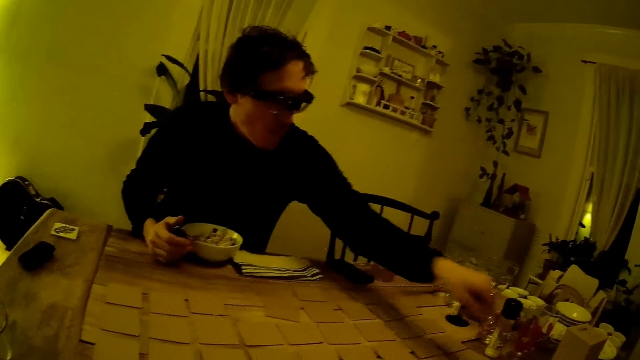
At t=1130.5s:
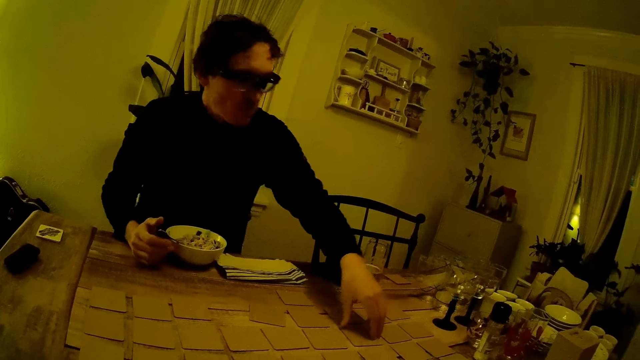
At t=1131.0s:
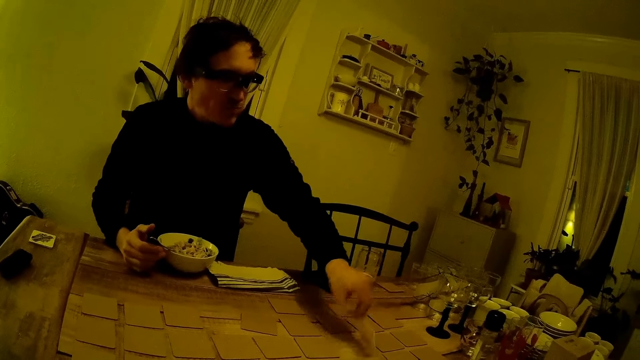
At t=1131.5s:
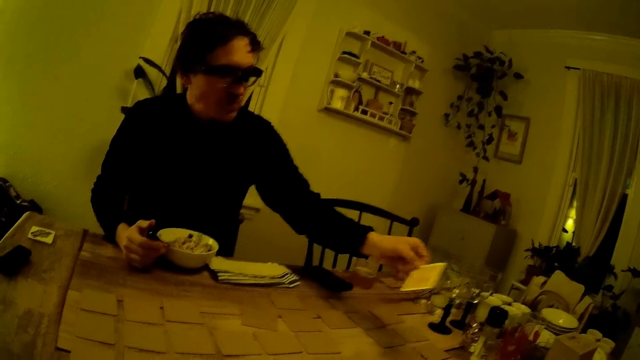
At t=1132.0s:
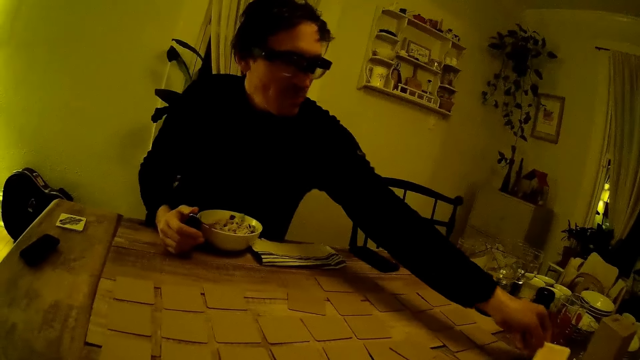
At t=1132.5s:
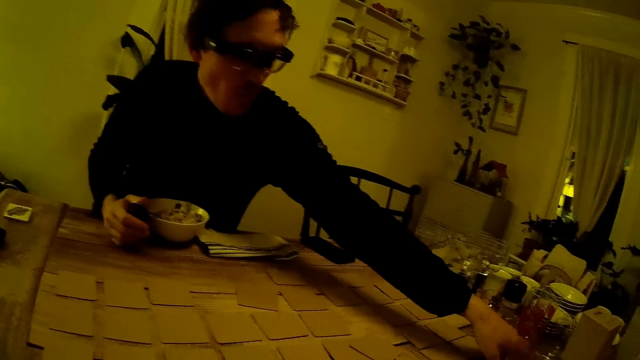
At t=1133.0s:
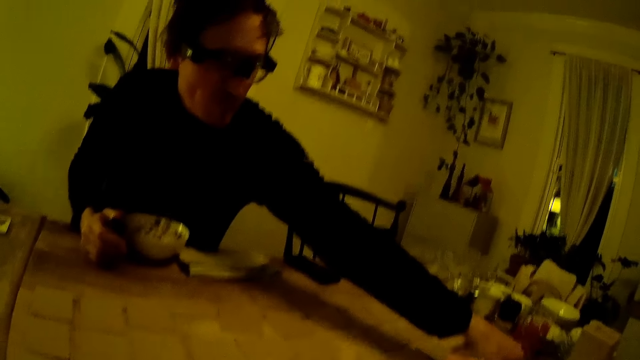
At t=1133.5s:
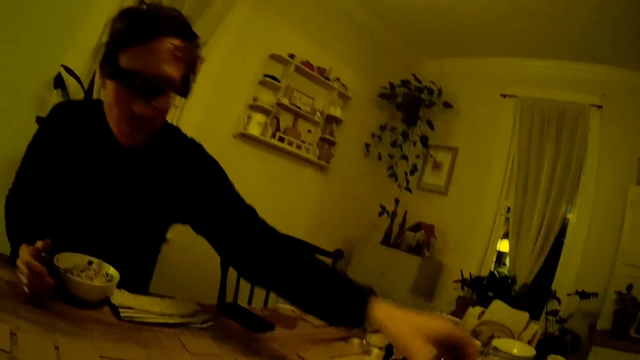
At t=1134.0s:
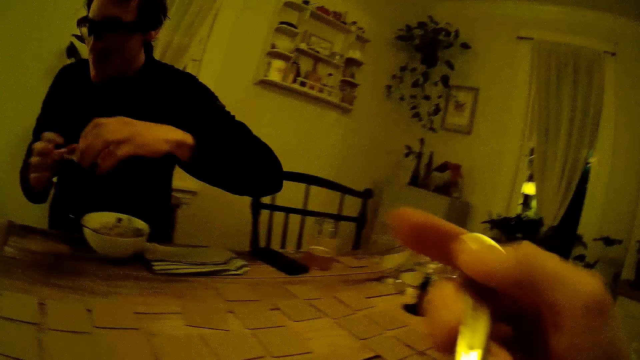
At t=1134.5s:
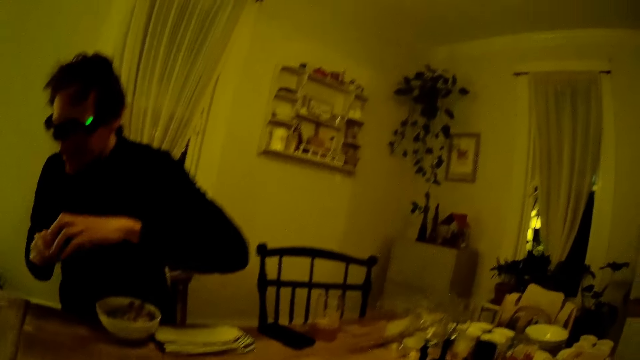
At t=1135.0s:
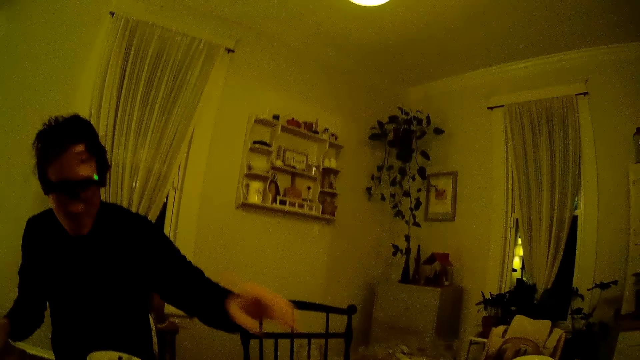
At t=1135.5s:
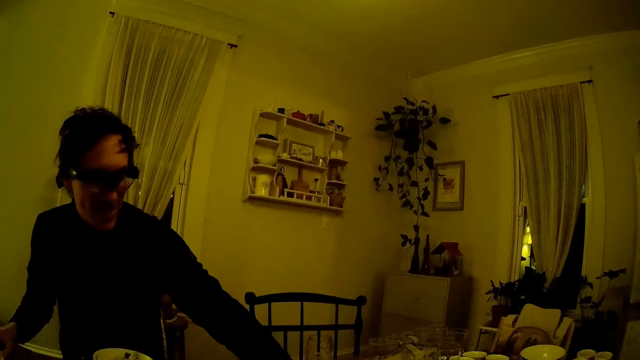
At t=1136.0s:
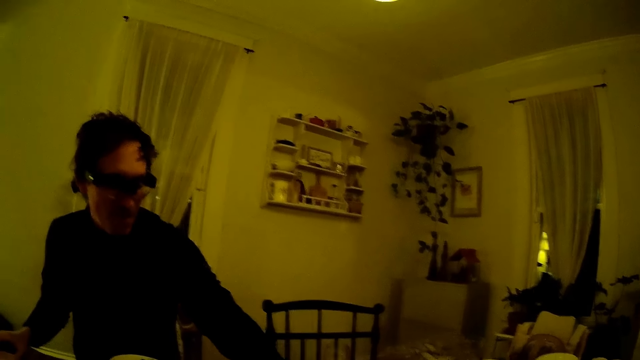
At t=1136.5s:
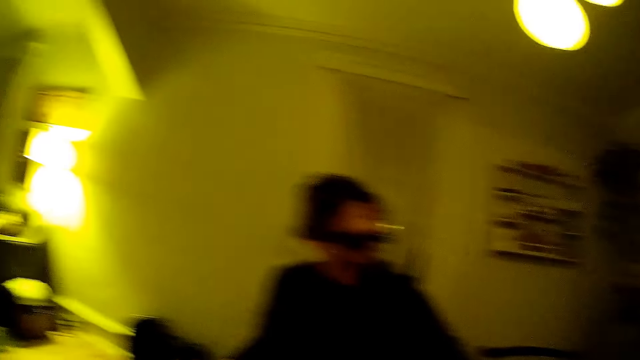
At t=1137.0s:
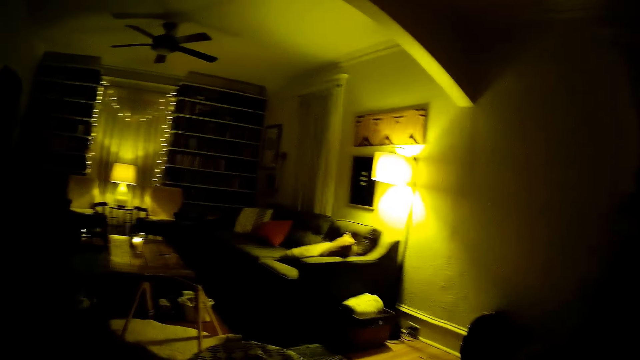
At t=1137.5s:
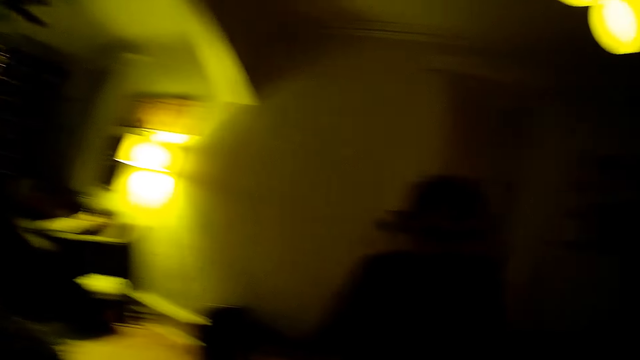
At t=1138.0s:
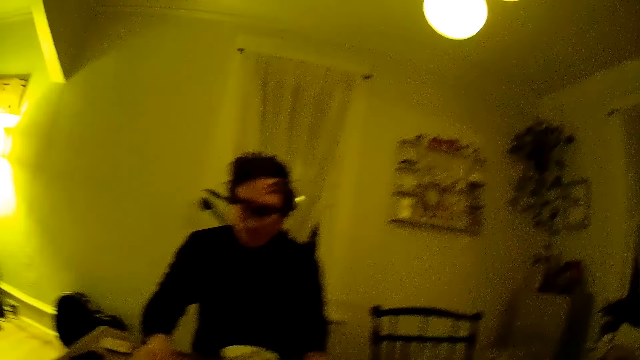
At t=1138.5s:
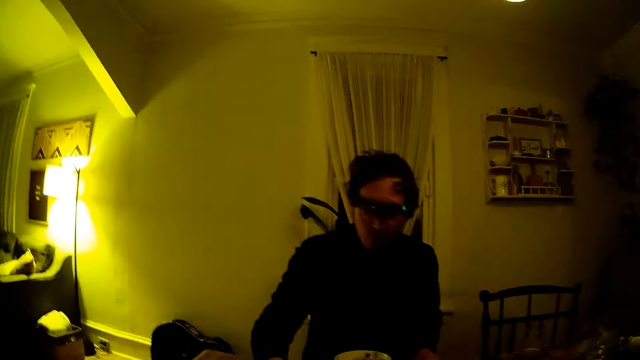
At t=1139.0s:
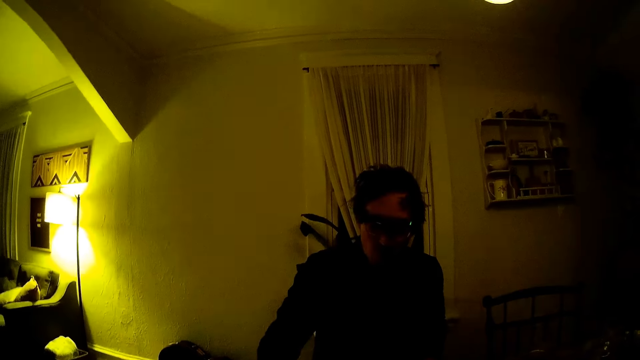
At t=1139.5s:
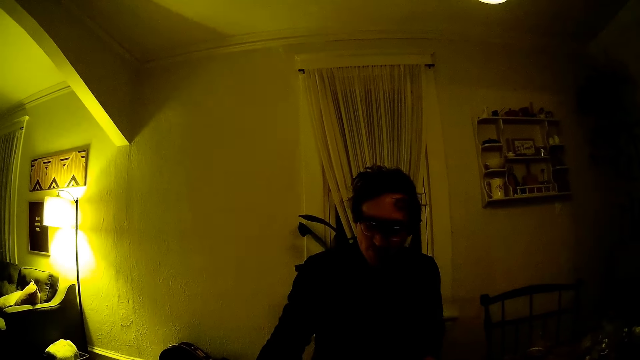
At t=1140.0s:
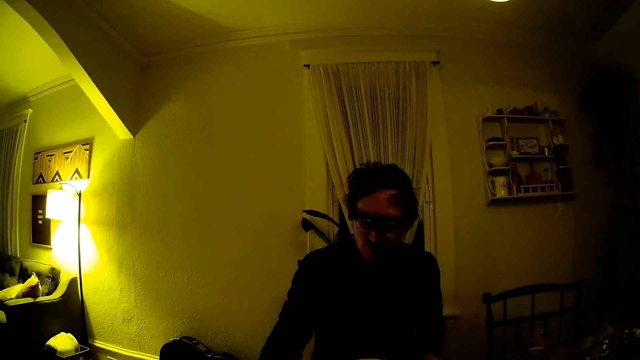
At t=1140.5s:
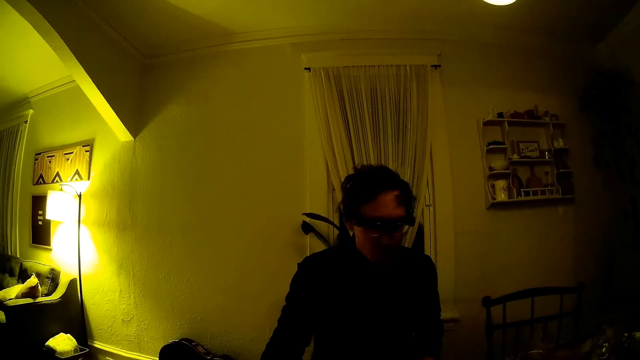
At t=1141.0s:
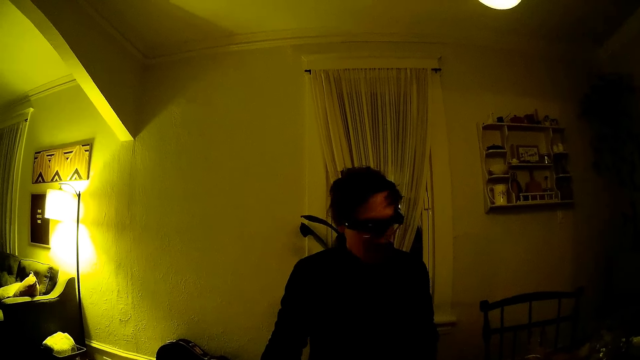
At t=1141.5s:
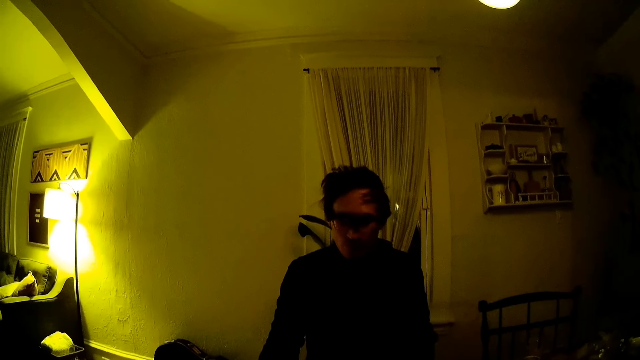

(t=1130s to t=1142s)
The camera wearer picks a card from the table. A man flips a brown card on the table with his left hand. He changes the position of the brown card. The camera wearer points at the man. The man puts the brown card on the table beside him with his left hand.

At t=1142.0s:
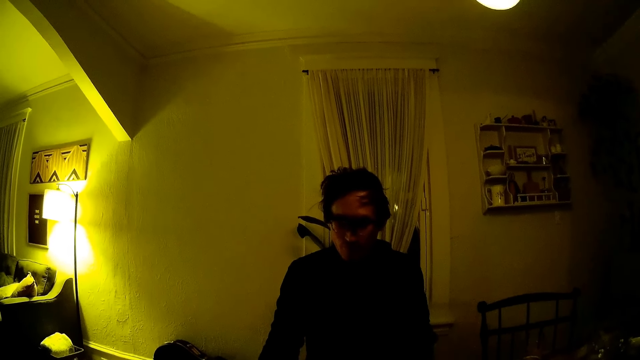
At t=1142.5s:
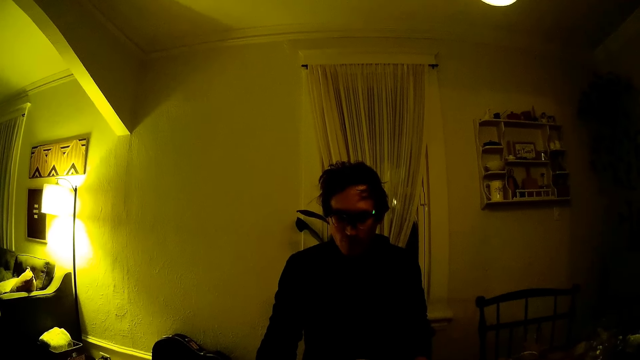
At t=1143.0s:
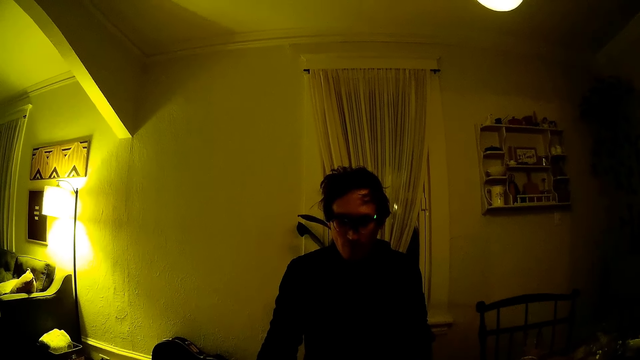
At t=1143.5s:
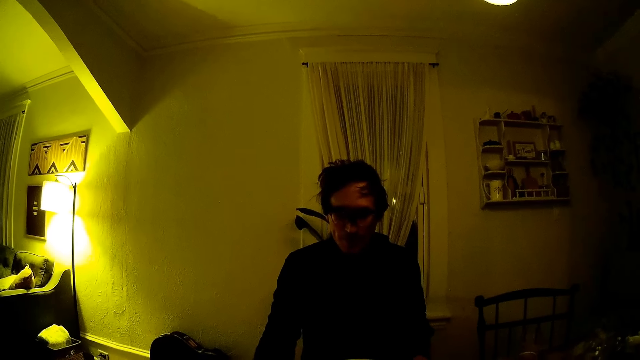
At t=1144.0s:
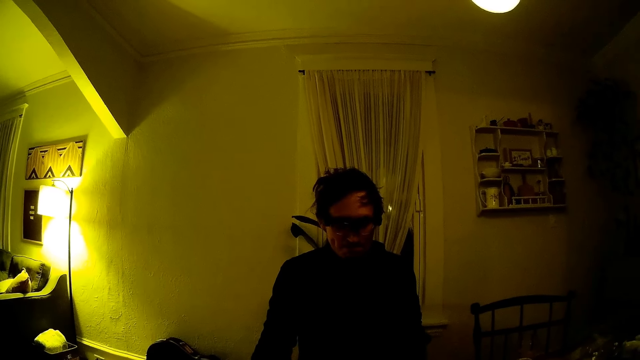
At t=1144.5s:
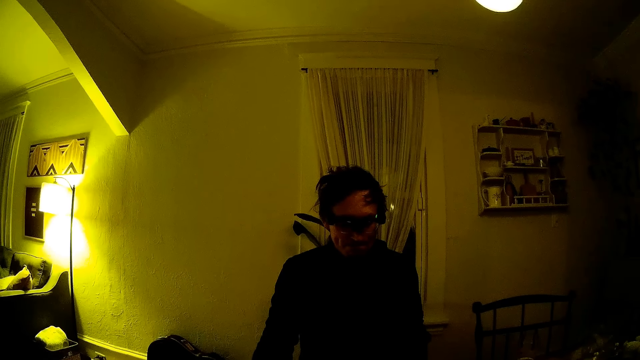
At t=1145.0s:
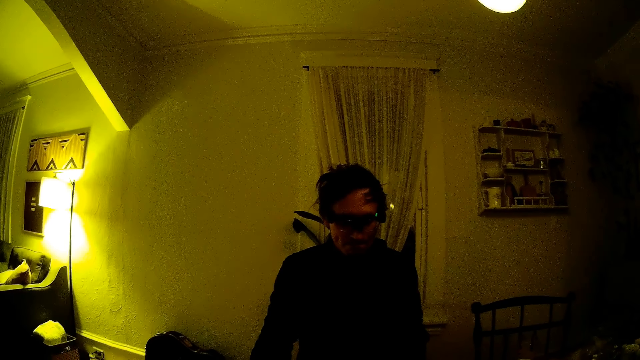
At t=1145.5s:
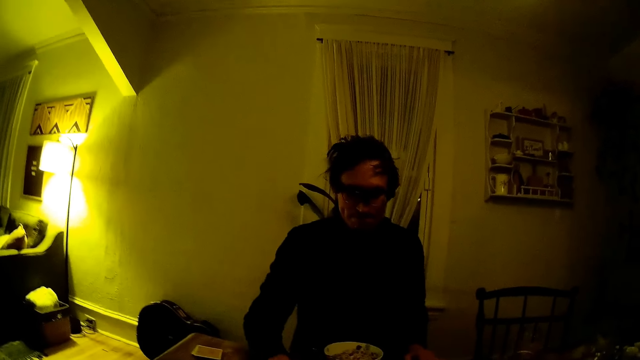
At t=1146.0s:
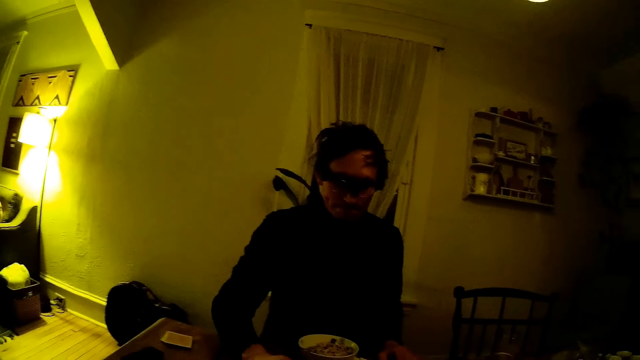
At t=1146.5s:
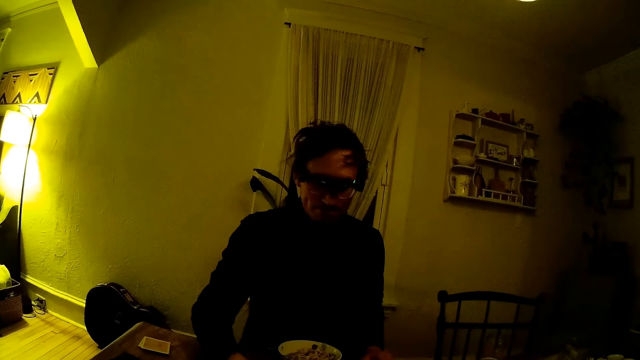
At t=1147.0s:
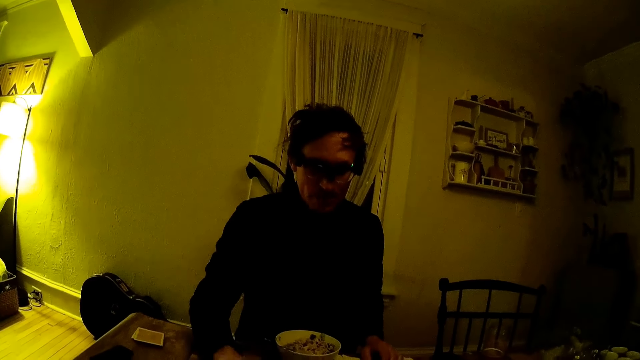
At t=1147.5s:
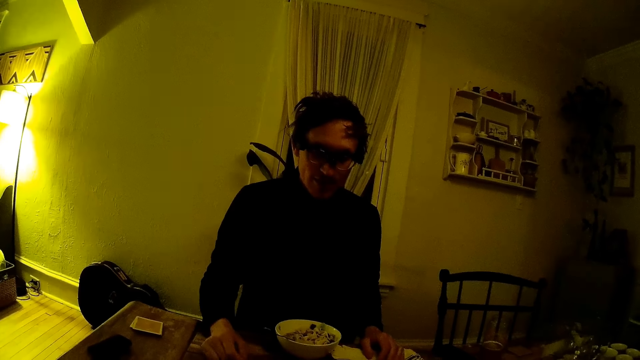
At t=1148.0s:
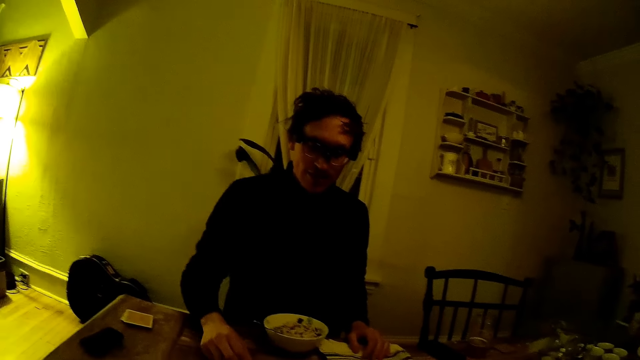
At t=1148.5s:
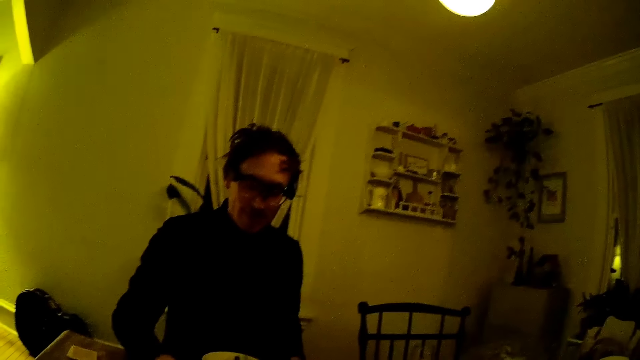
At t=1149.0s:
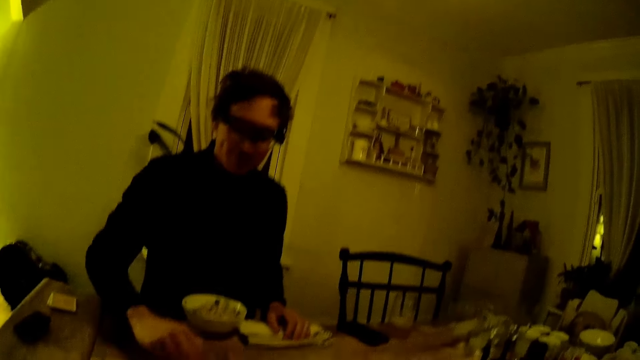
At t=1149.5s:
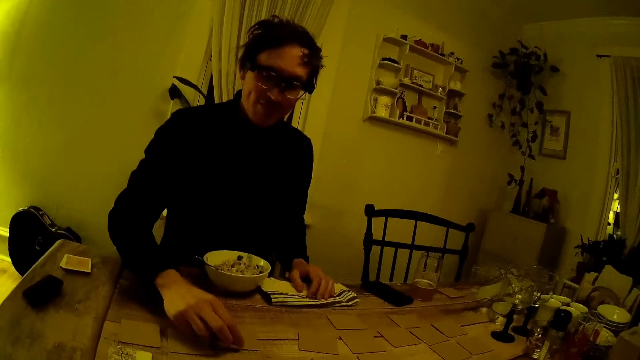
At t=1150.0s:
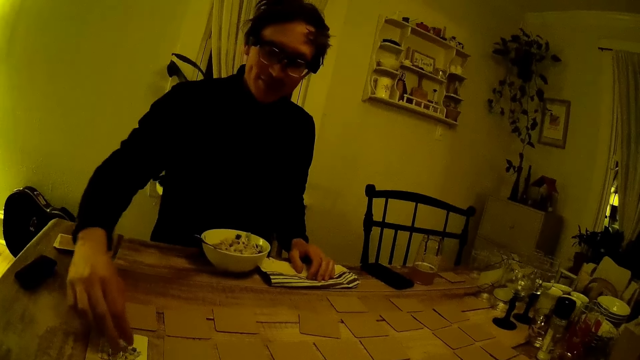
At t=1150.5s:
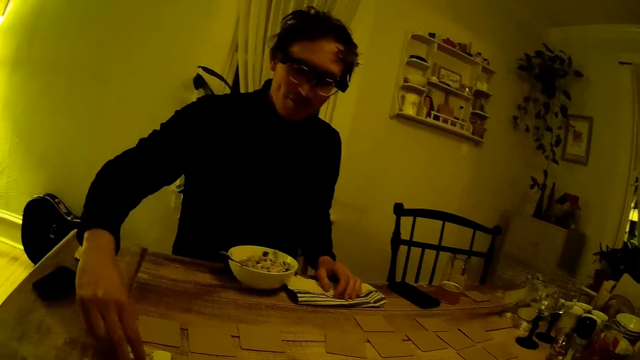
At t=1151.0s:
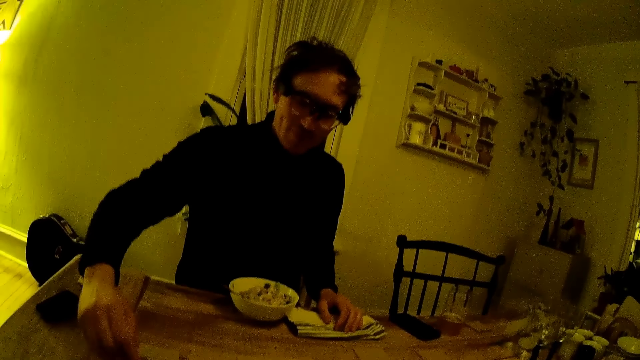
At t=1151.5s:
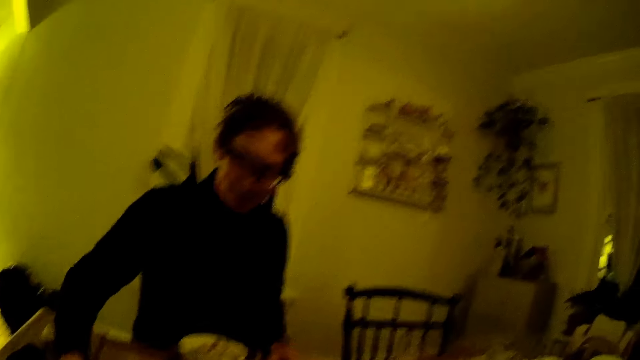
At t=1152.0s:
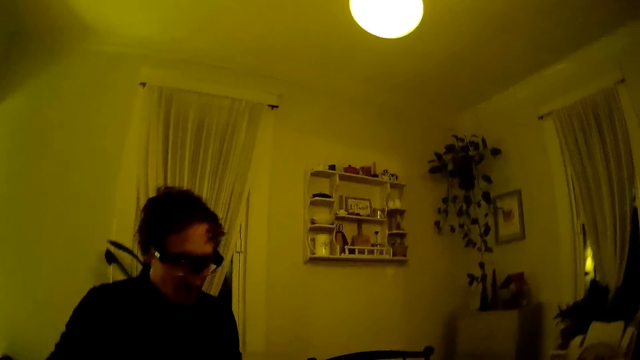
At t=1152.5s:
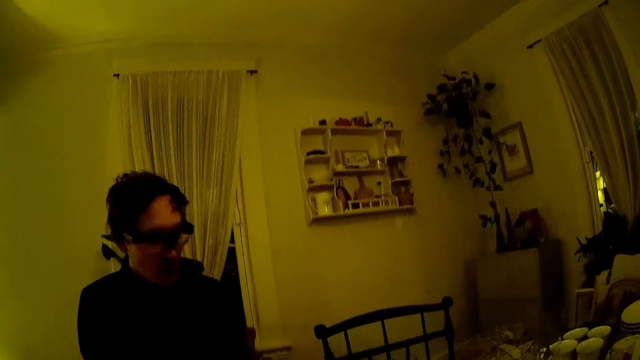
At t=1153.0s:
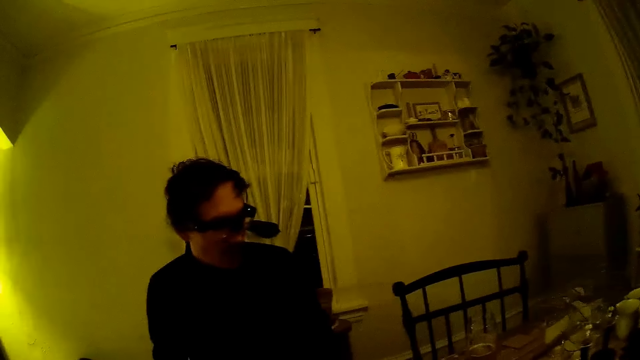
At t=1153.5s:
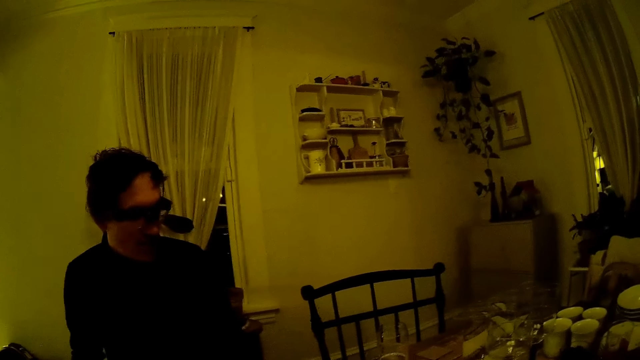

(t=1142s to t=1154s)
A man flips a brown card on the table with his right hand. The man touches a card. He flips a brown card on the table with his right hand again.
